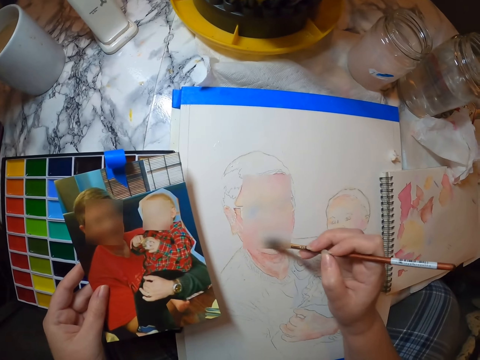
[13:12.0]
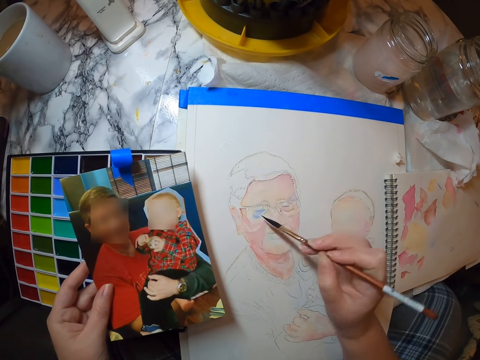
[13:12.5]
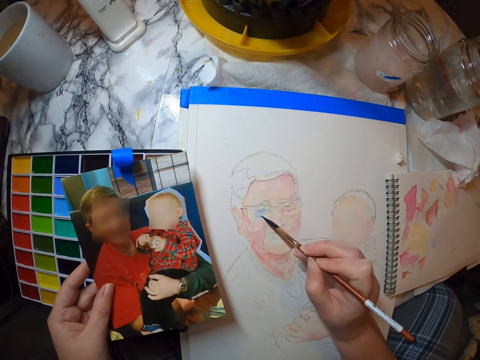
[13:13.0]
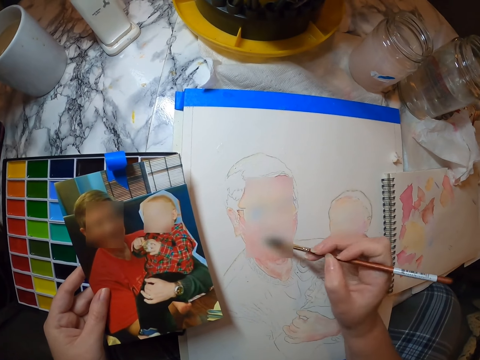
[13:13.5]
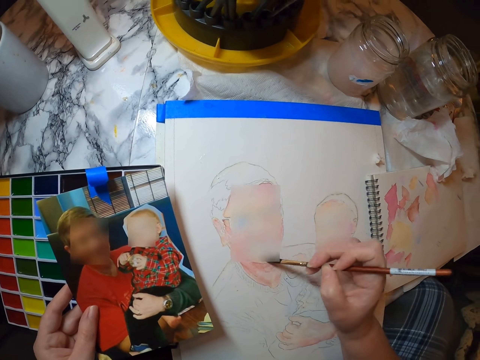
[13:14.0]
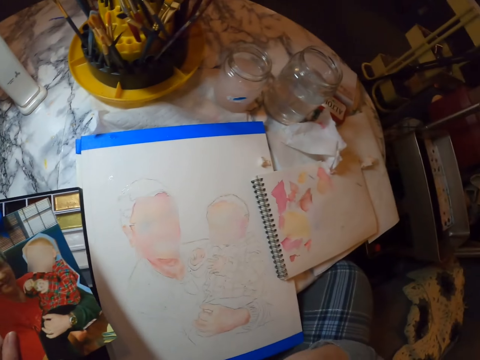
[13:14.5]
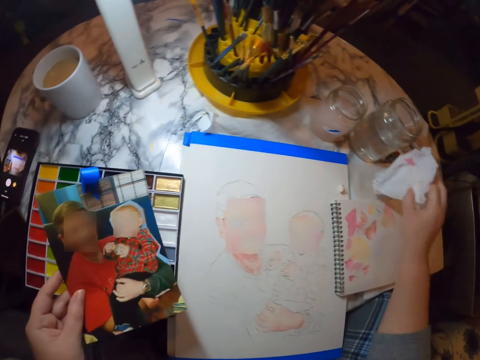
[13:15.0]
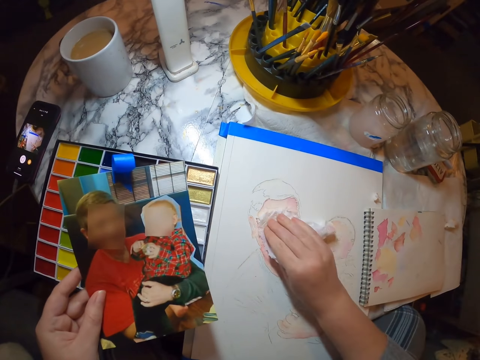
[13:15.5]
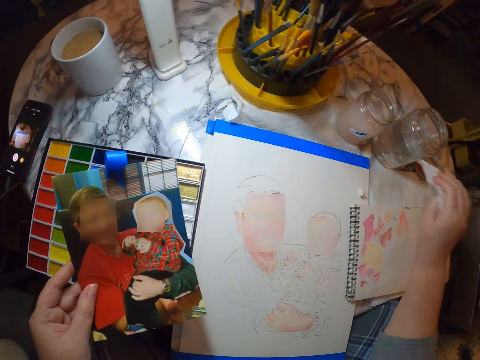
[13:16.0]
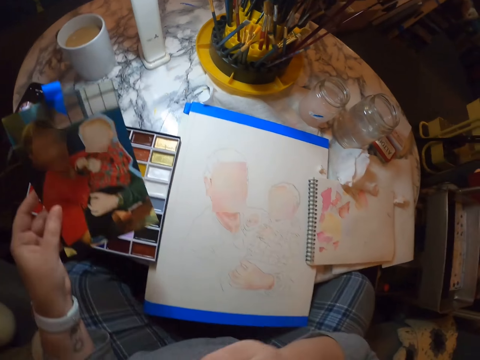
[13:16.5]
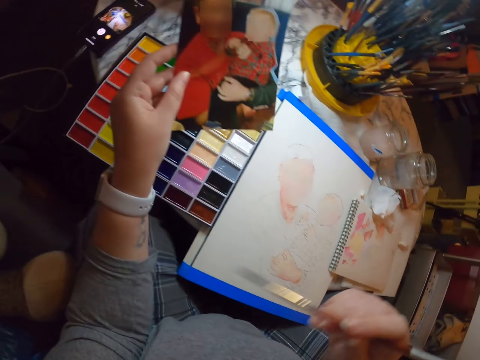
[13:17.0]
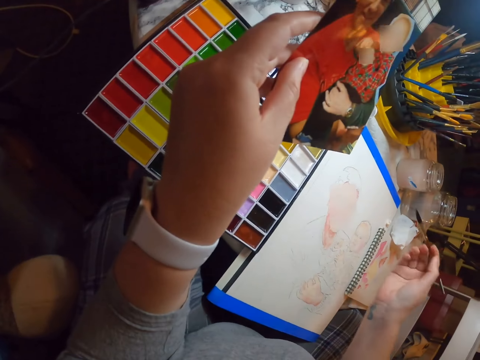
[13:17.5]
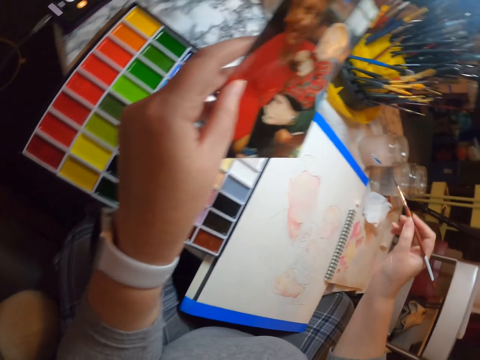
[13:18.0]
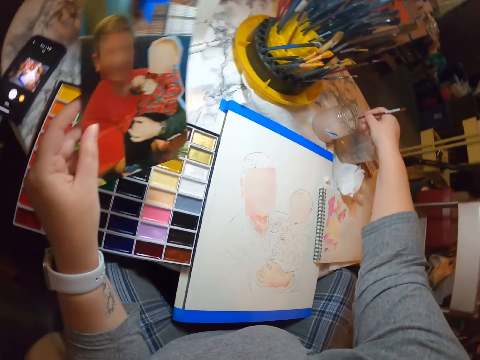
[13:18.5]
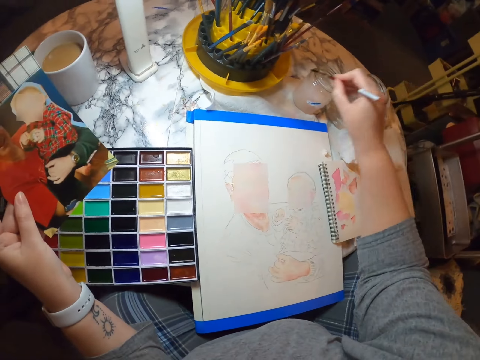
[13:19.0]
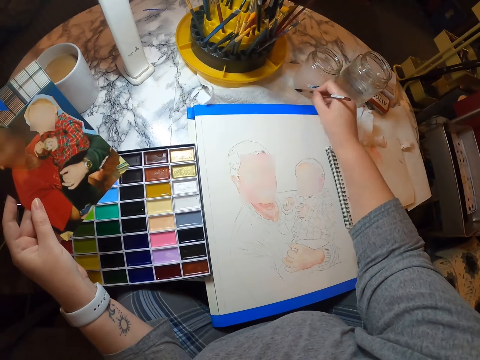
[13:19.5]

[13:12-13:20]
The camera wearer puts the brush on the mouth. They wipe the painting with a tissue paper. They dip the paint brush in water. They wipe the brush on paper.

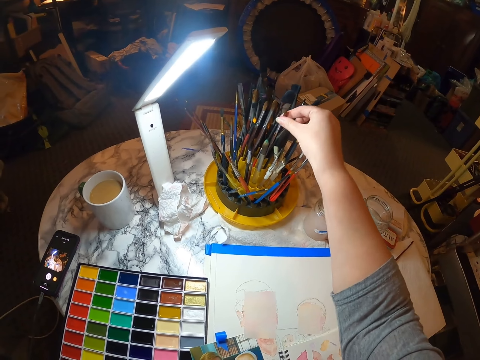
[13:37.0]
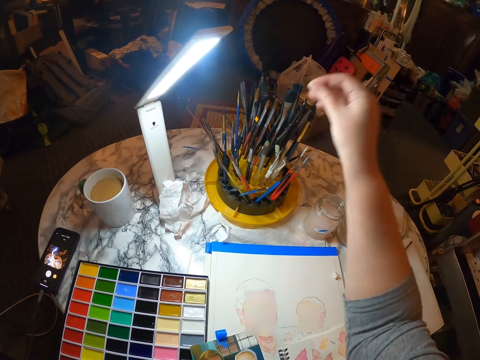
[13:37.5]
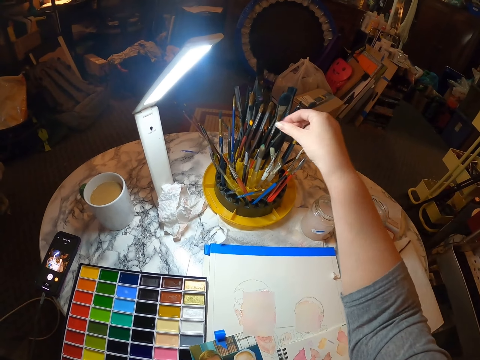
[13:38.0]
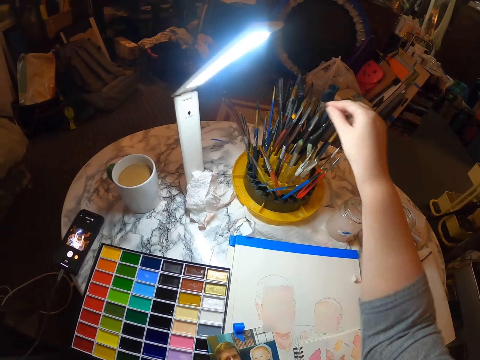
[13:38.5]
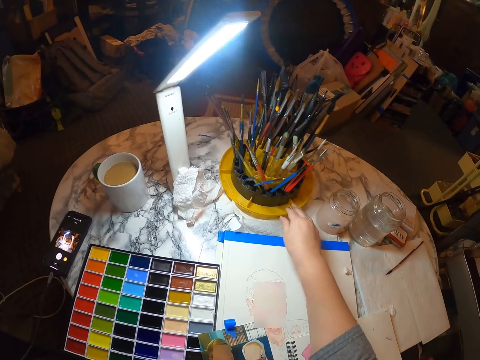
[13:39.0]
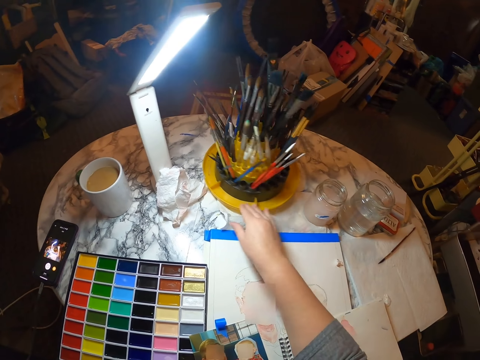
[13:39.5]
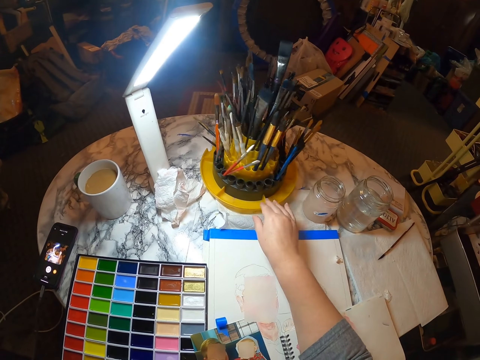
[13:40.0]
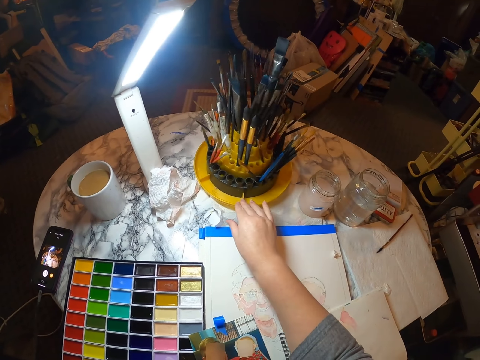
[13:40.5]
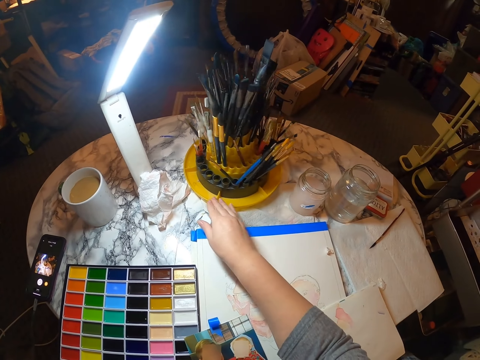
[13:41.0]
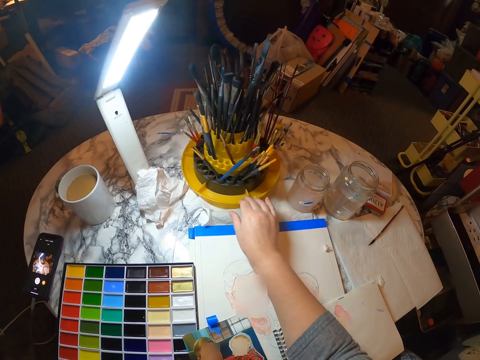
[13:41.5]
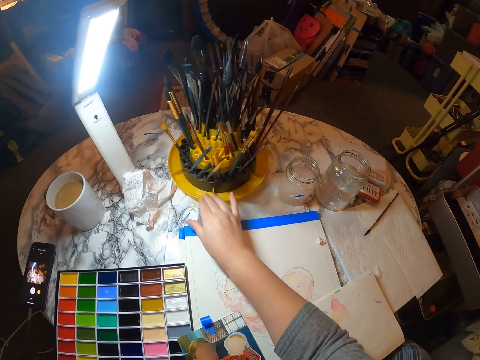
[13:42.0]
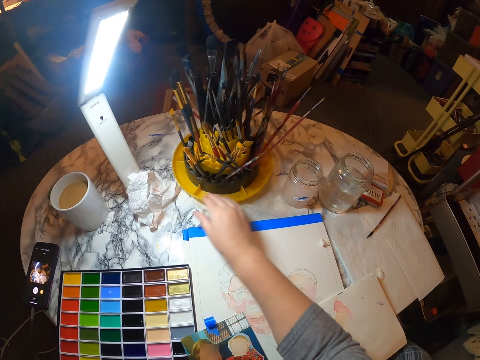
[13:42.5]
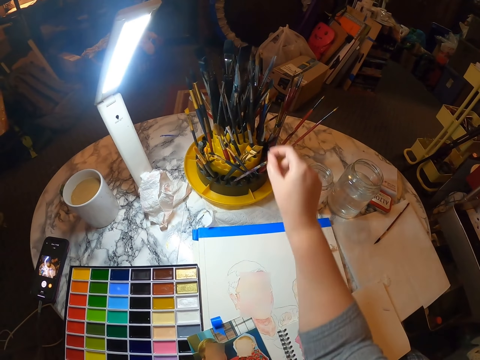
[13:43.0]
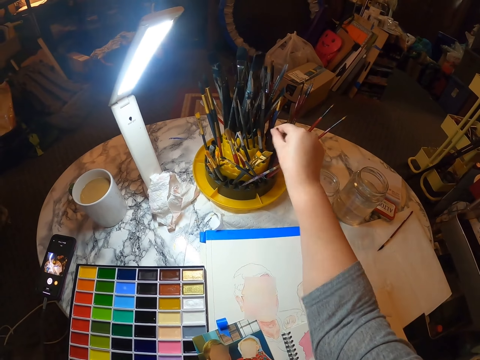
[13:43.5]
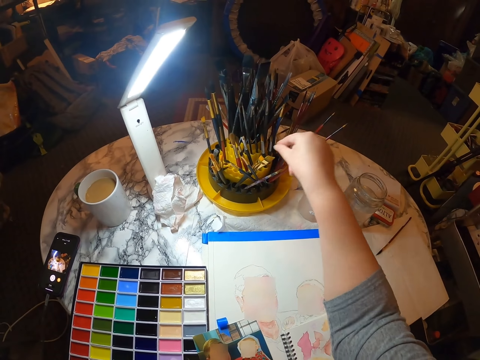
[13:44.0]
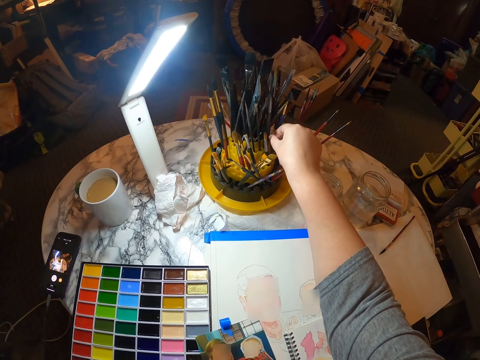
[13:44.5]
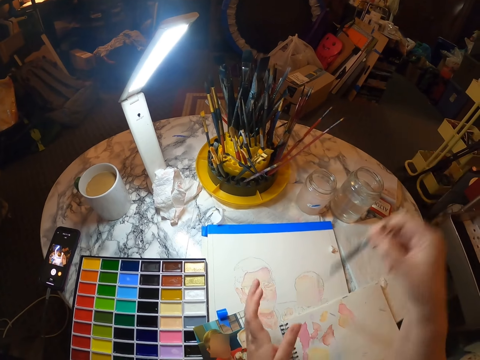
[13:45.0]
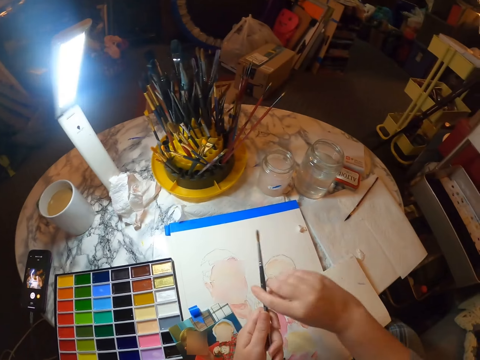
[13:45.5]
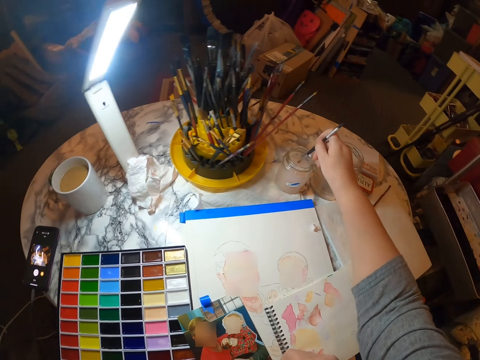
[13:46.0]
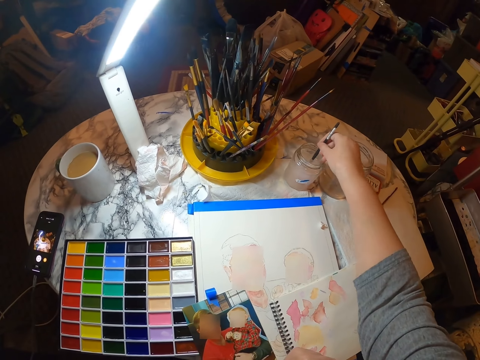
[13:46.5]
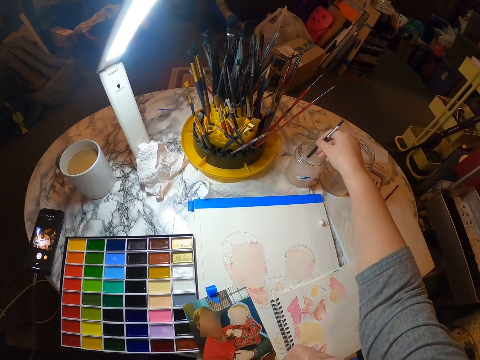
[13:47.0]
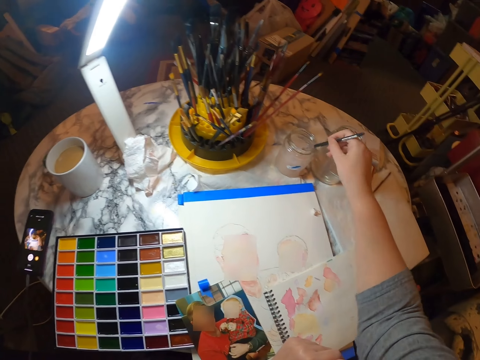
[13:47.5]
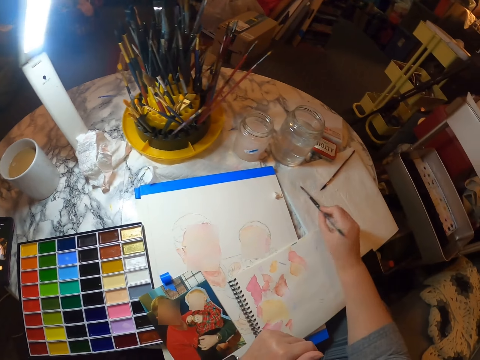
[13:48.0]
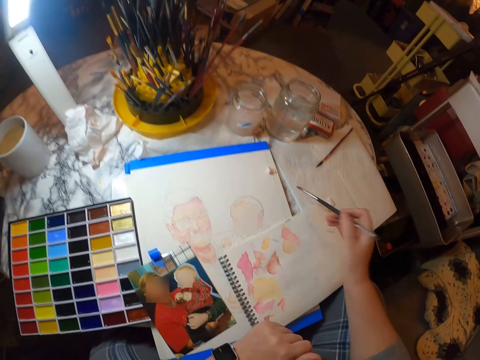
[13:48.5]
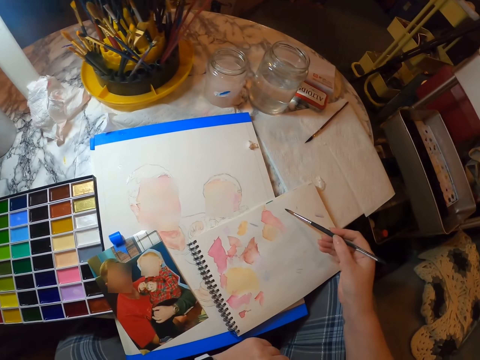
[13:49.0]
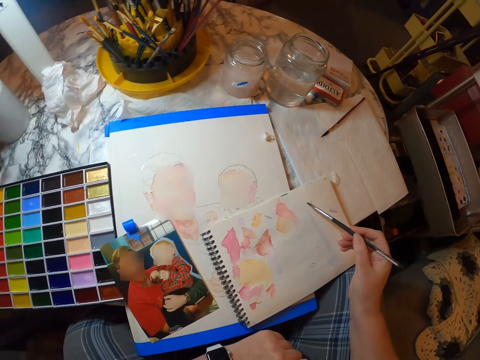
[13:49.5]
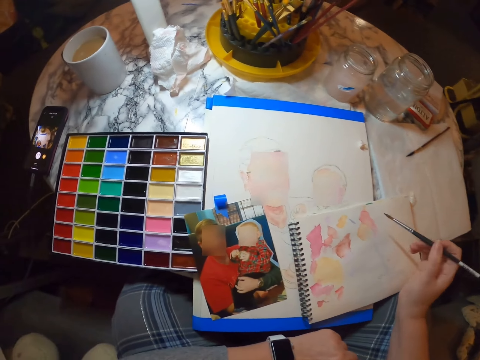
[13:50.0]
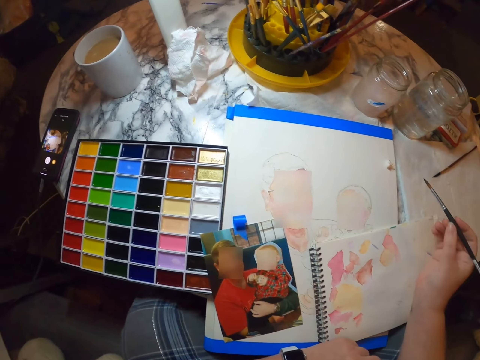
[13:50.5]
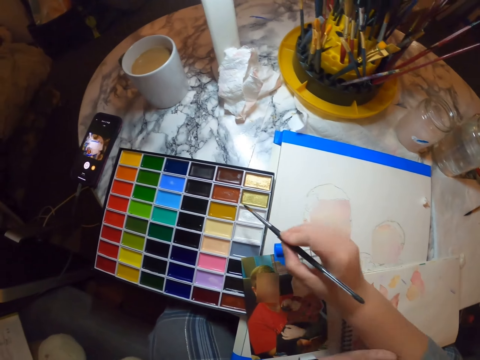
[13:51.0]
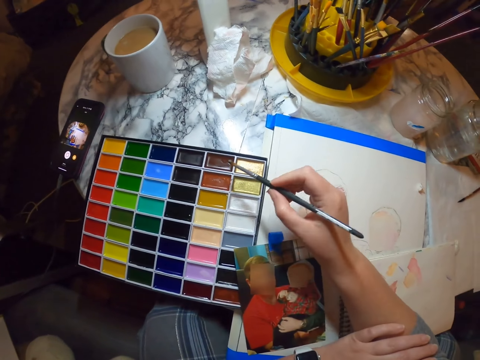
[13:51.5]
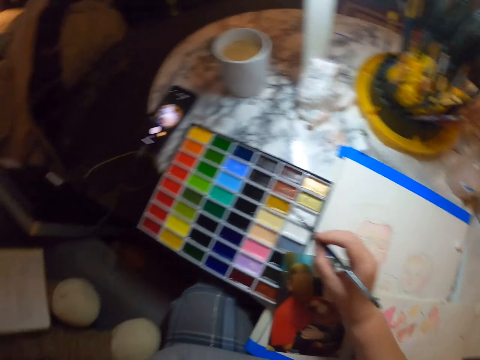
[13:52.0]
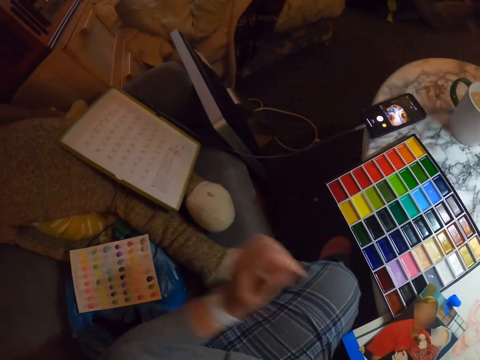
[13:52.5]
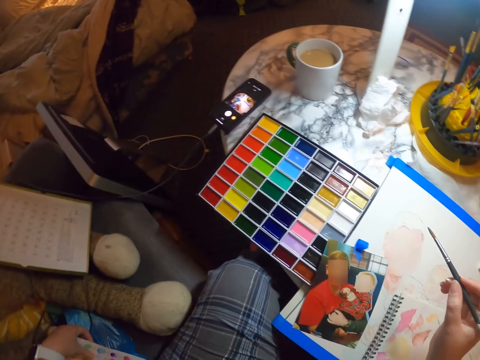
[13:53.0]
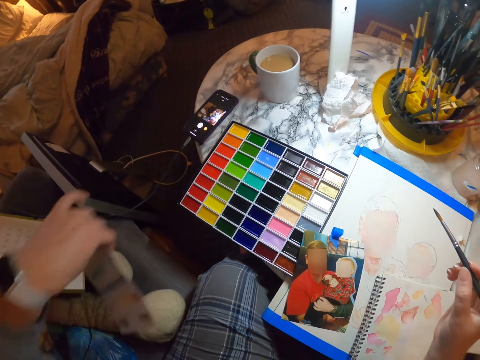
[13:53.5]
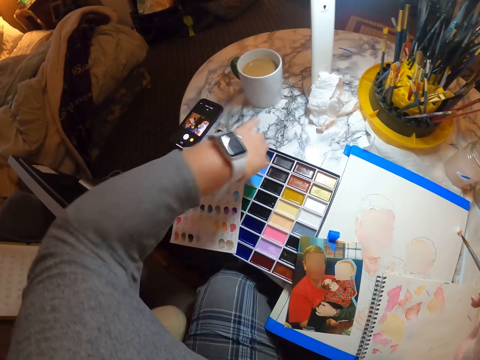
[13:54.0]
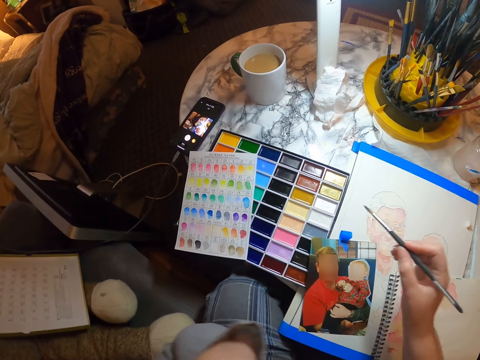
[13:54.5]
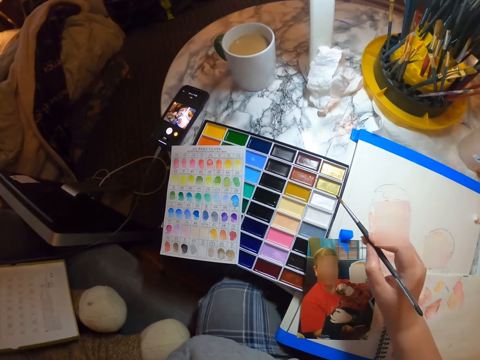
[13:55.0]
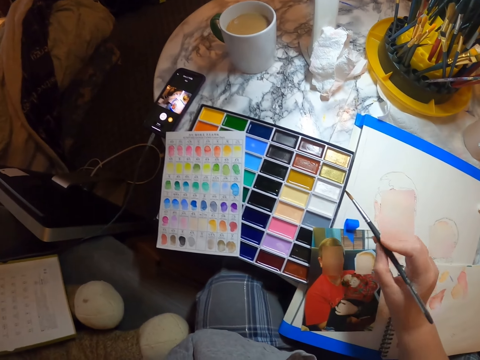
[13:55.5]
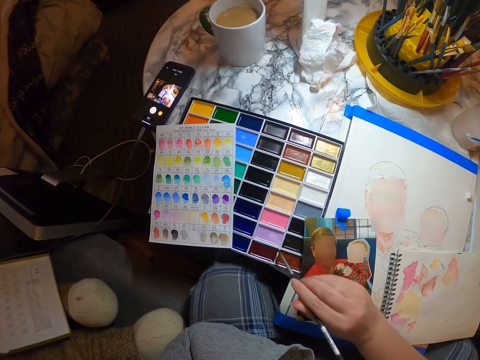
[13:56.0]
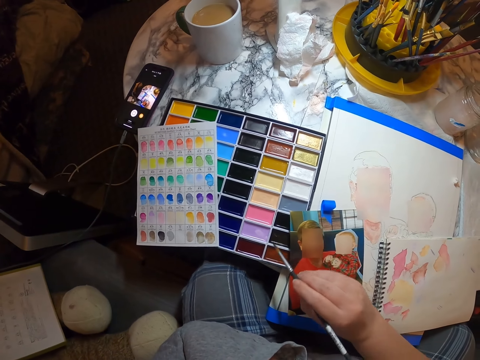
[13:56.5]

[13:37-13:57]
The camera wearer touches a brush. They rotate the paint brush holder. They pick a painting brush. They start drawing. They place the painting brush in the bottle of water. They pick a colour from the paint palette. They pick the color chart and put the color chart on the table. They fold the left hand.
